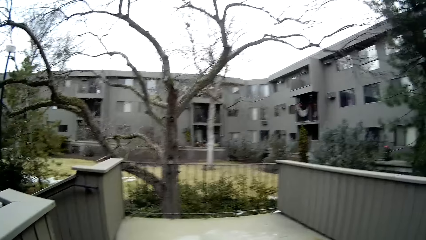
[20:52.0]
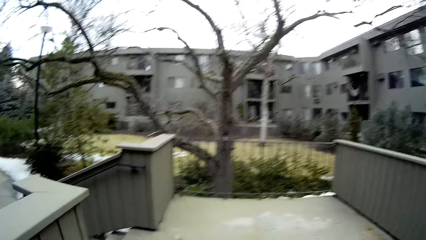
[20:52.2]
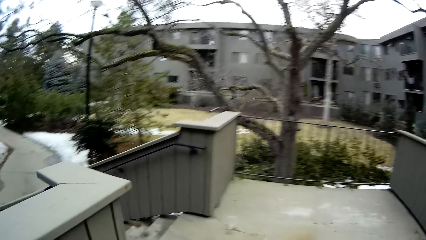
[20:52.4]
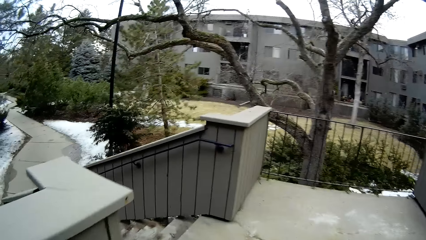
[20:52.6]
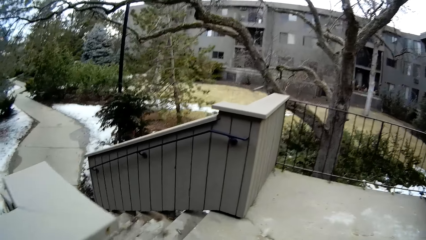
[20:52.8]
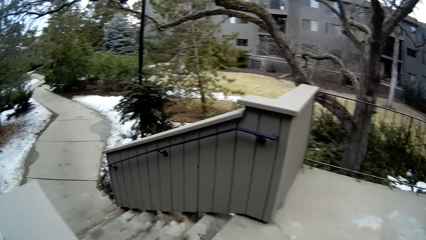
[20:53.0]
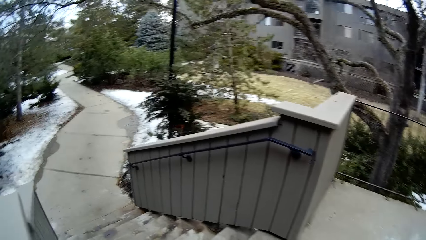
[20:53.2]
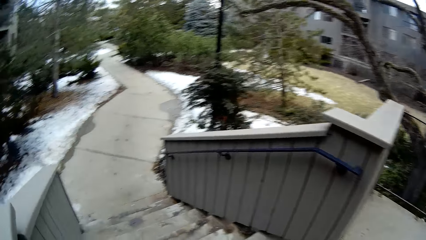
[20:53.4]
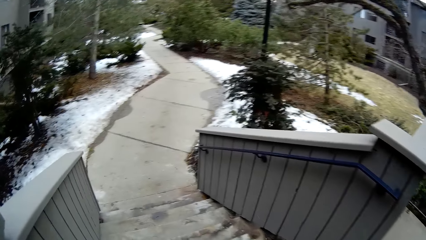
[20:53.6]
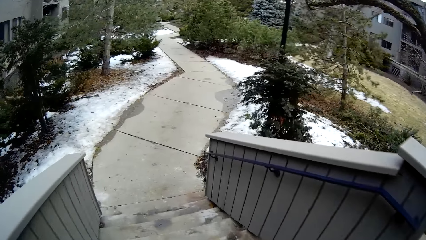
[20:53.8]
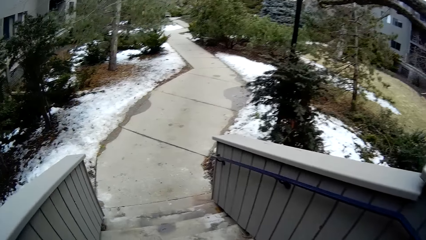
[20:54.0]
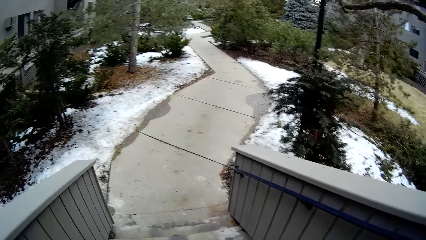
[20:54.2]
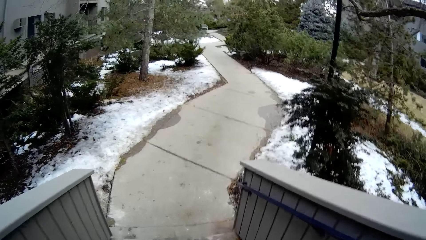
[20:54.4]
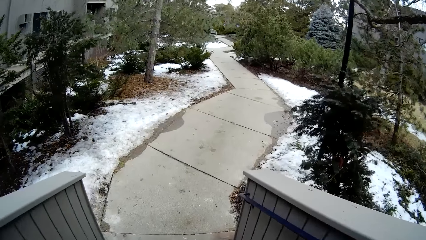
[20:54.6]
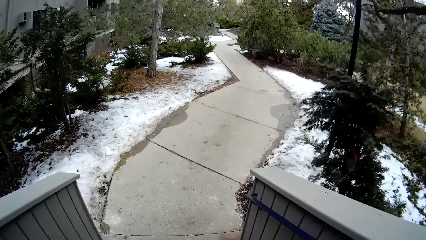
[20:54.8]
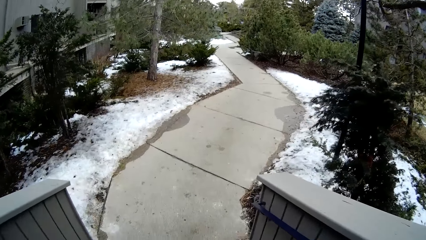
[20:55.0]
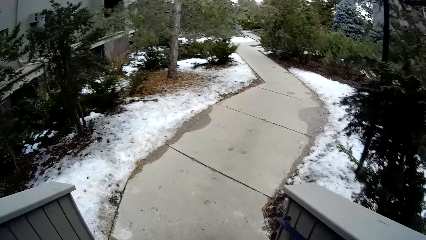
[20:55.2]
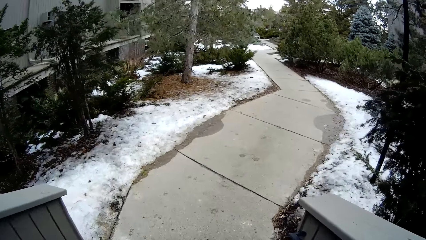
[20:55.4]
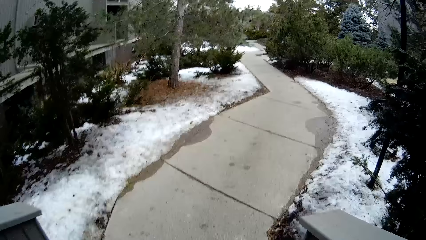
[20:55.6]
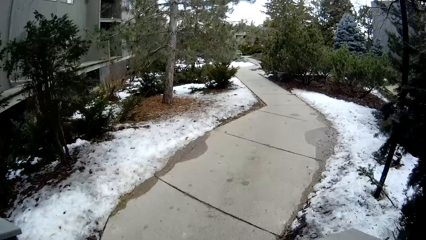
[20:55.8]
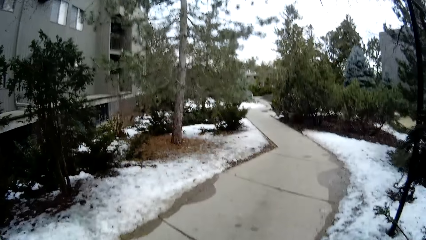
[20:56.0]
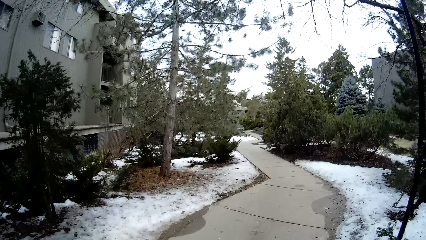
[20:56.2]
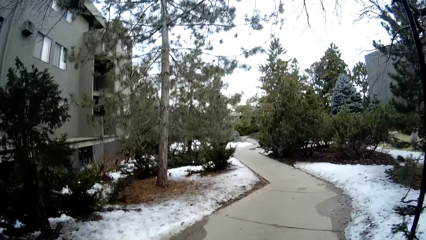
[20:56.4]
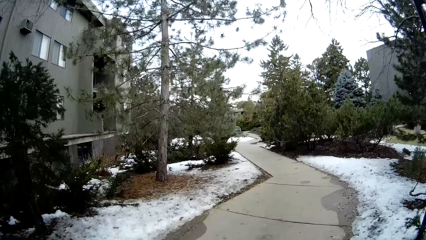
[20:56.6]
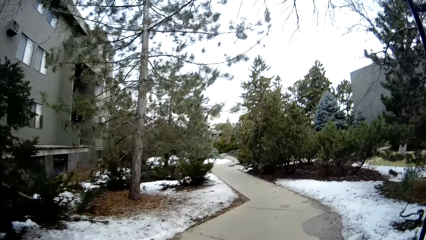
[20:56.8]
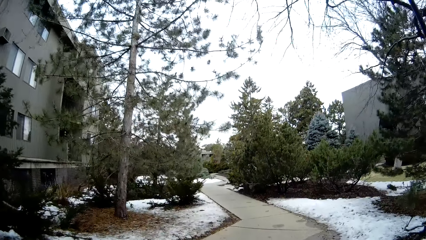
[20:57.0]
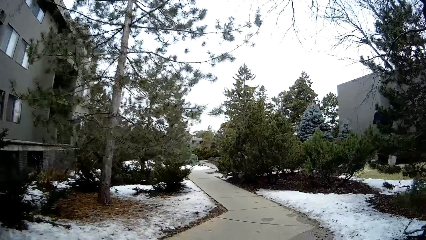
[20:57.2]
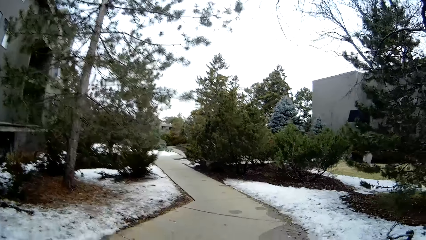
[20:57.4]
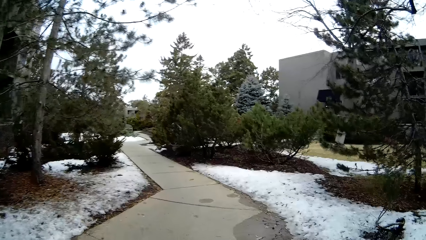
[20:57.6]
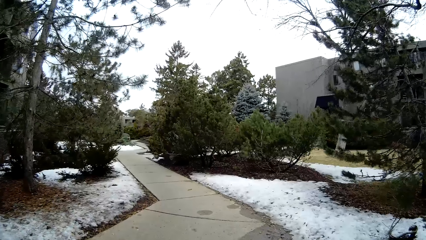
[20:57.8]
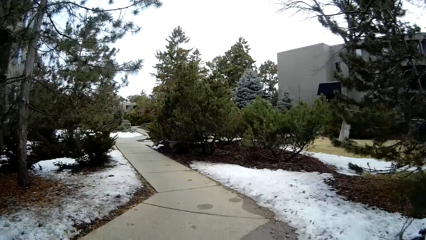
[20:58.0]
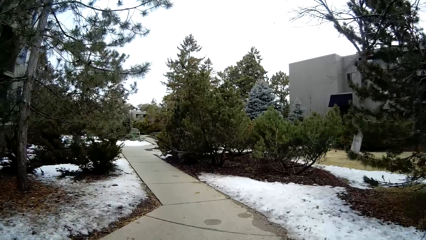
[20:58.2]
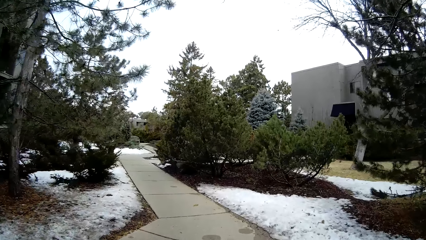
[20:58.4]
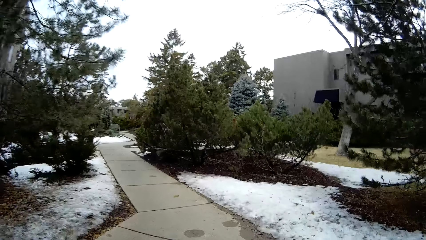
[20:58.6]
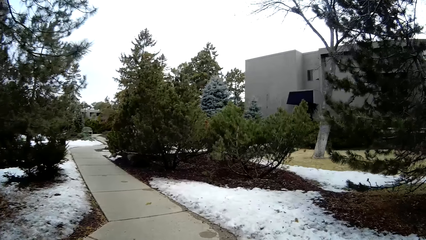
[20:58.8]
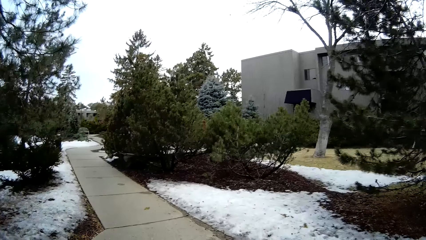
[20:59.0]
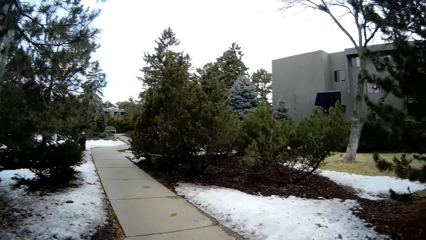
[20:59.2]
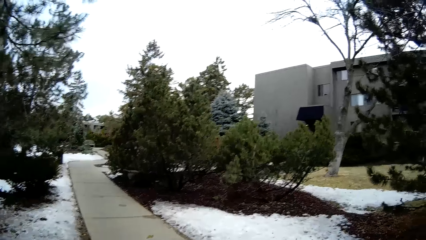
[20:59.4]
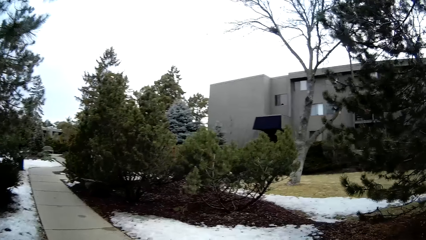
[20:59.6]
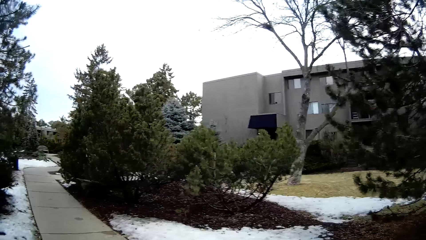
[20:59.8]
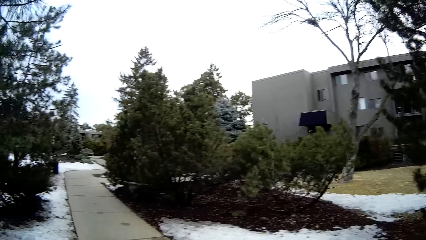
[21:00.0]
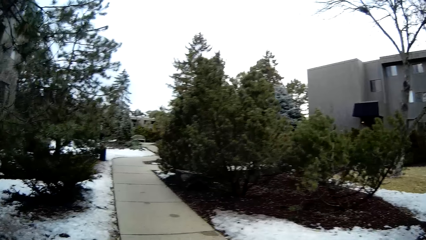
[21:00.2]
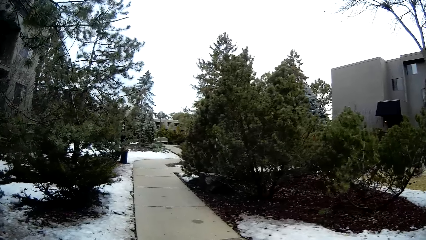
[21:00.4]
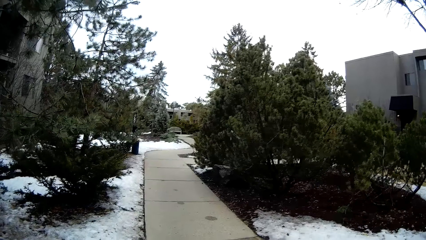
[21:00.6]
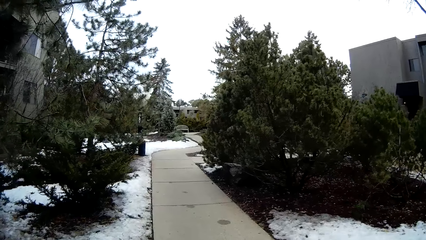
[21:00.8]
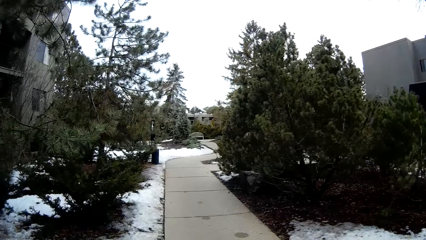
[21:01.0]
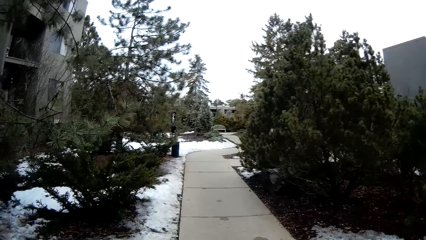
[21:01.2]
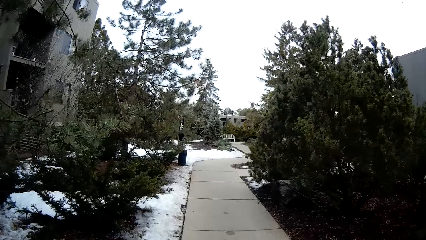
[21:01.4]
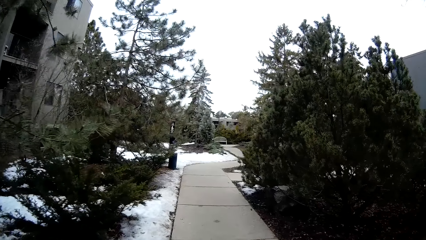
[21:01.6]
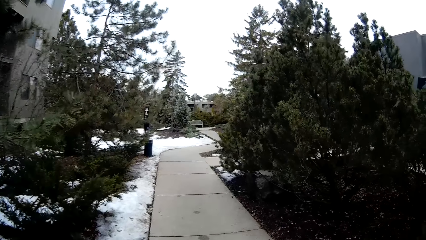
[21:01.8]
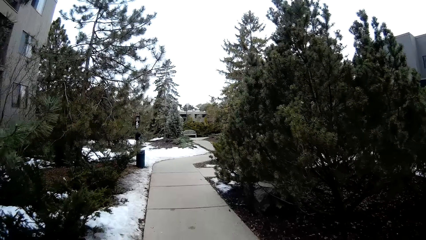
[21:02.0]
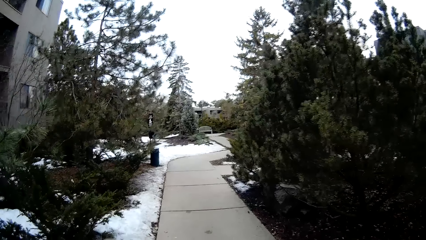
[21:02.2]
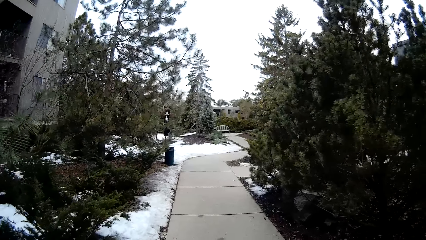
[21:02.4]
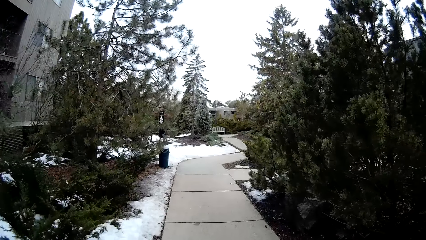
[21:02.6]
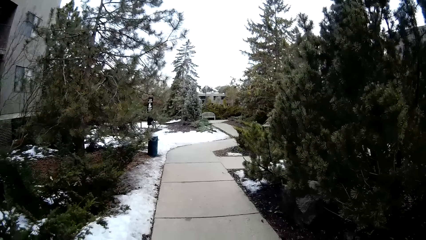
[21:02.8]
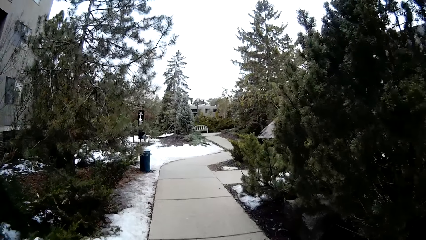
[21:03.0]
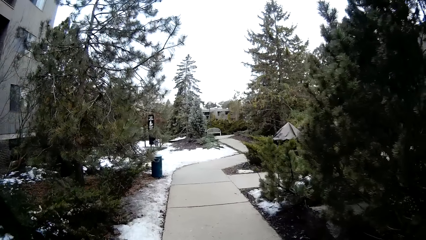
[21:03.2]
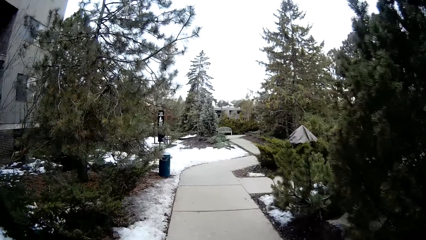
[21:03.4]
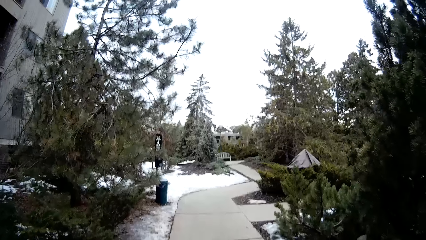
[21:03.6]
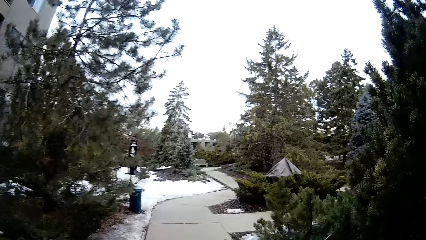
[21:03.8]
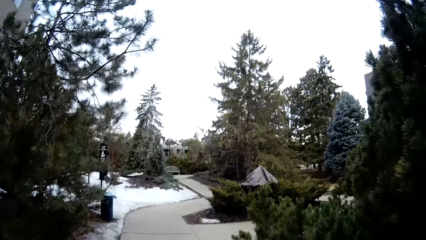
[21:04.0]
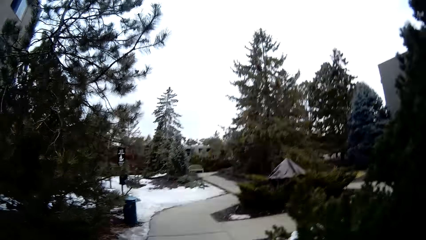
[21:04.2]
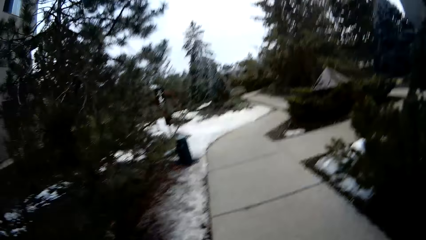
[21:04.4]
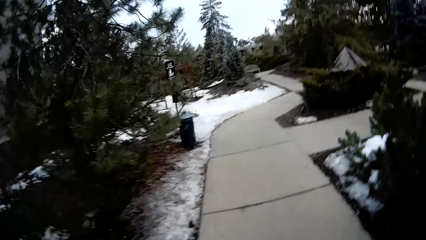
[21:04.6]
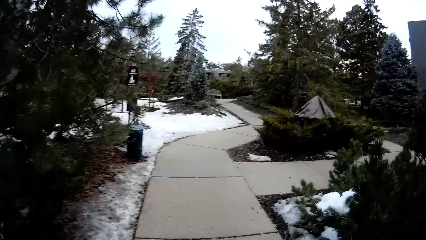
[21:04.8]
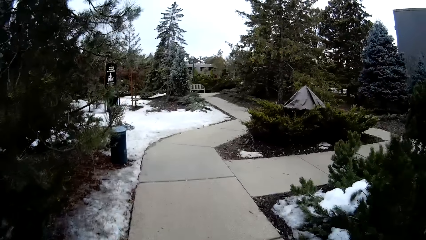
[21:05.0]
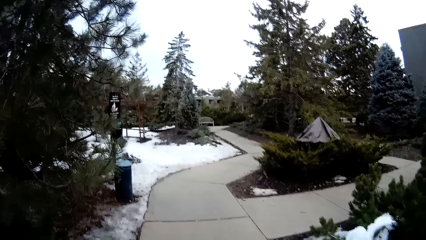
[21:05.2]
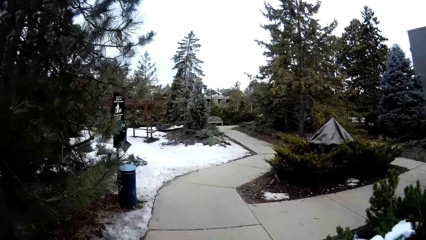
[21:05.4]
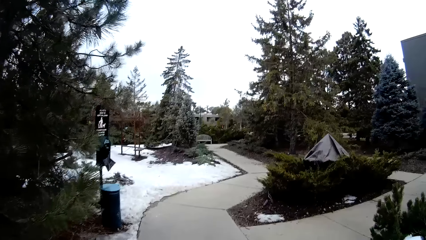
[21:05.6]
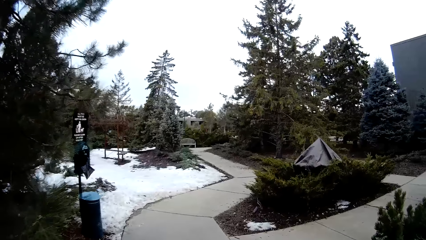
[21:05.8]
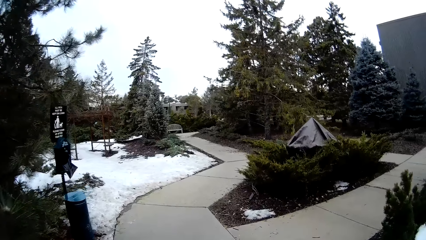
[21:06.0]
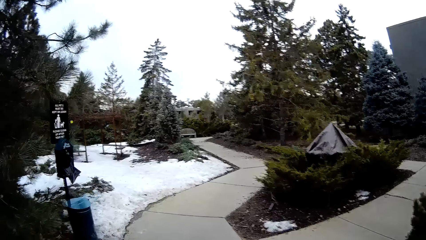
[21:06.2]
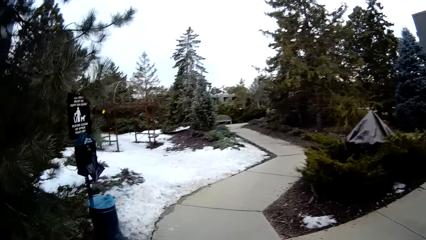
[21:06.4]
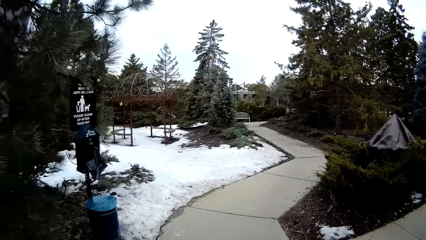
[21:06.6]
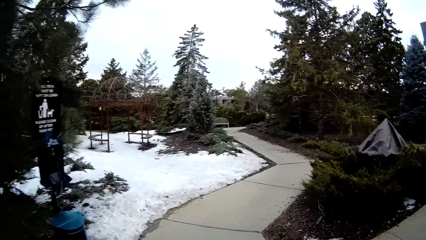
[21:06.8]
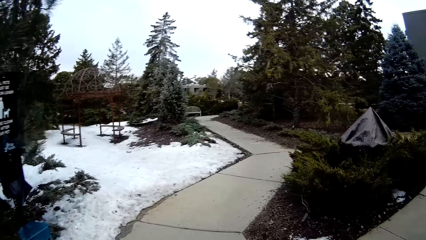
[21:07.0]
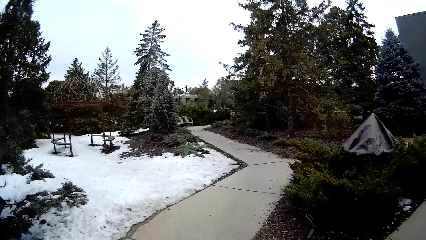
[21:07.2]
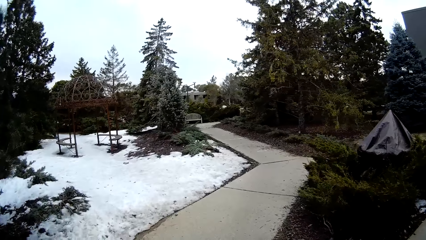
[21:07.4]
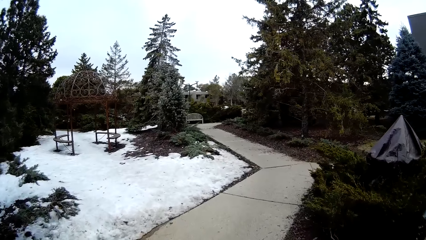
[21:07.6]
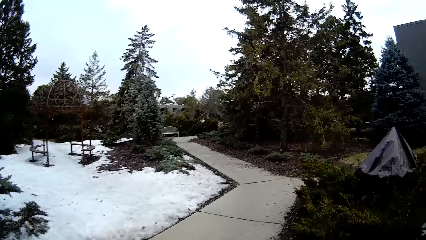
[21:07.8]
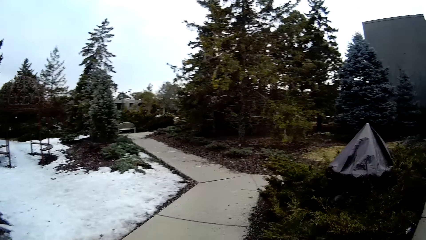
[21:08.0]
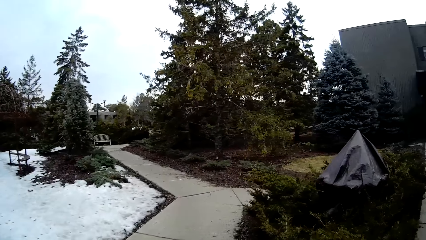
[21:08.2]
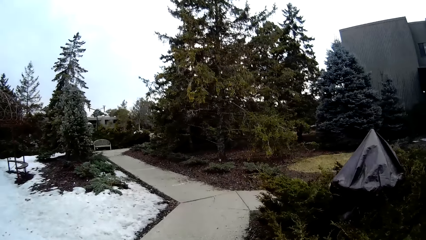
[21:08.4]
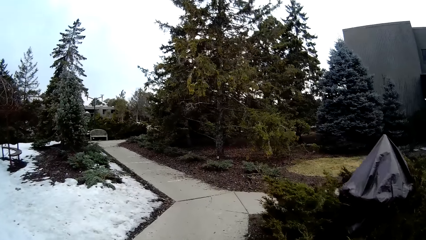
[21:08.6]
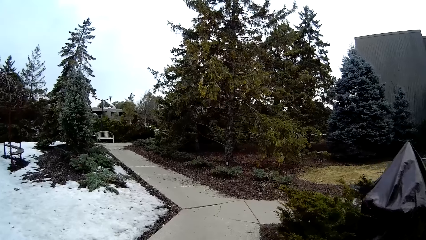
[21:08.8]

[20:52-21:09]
The camera wearer walks down a couple of steps. They walk through a path close to the apartment. They walk.
